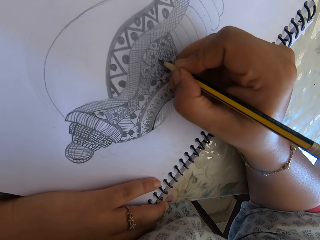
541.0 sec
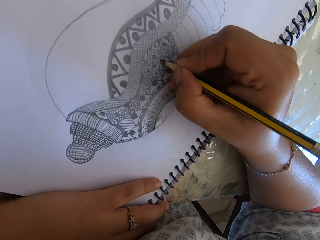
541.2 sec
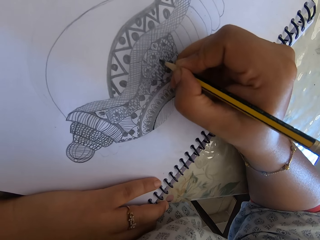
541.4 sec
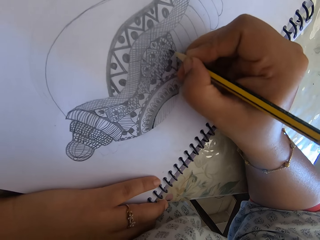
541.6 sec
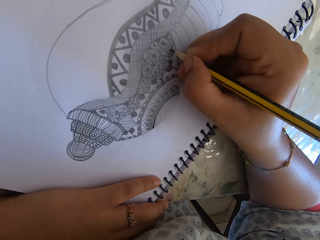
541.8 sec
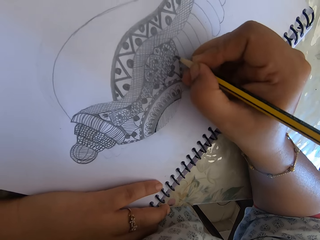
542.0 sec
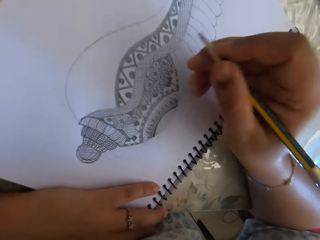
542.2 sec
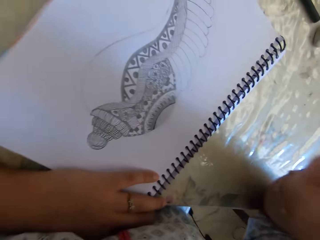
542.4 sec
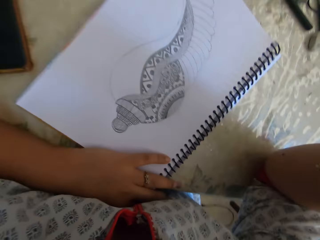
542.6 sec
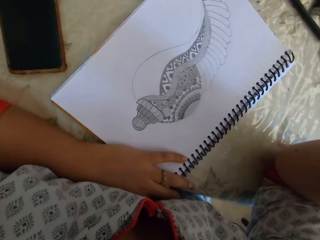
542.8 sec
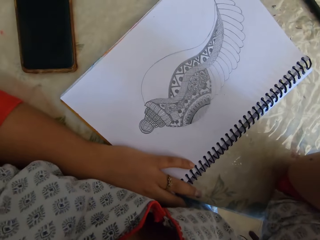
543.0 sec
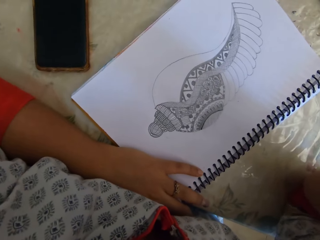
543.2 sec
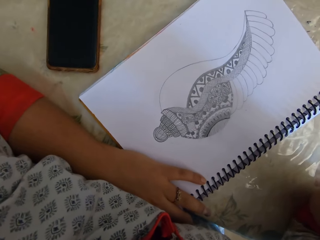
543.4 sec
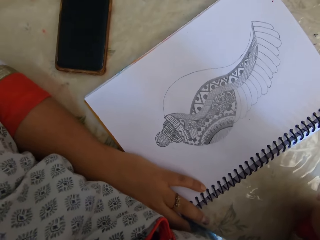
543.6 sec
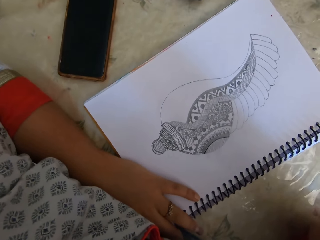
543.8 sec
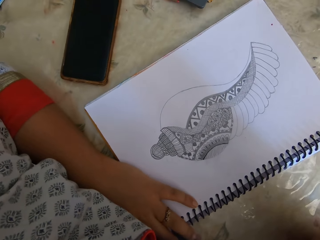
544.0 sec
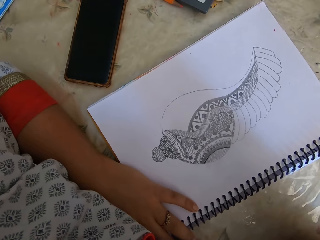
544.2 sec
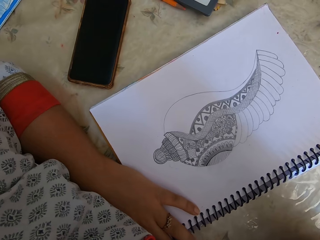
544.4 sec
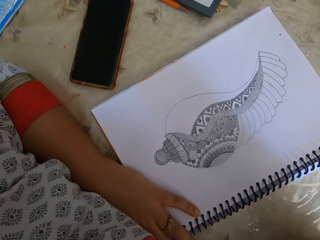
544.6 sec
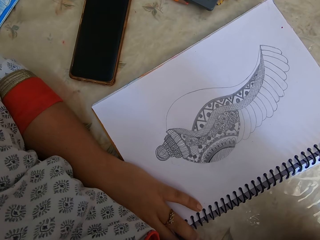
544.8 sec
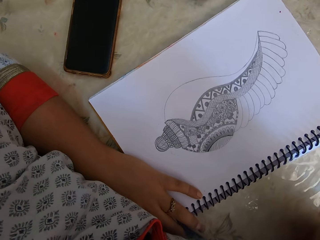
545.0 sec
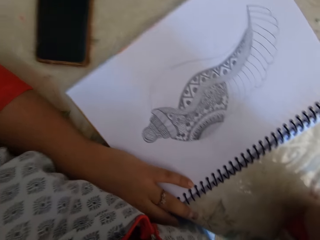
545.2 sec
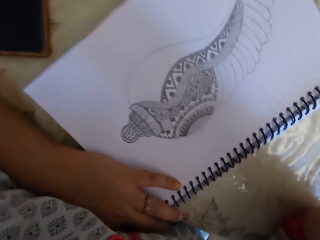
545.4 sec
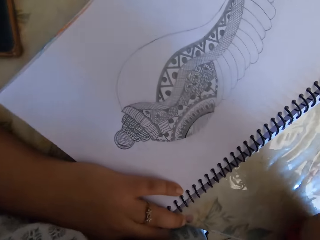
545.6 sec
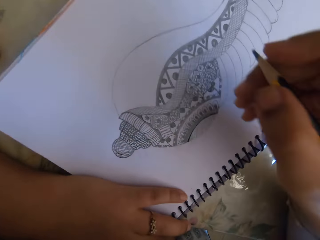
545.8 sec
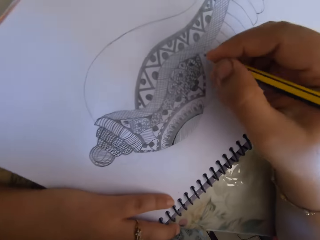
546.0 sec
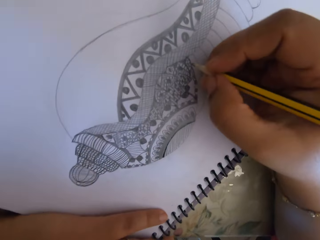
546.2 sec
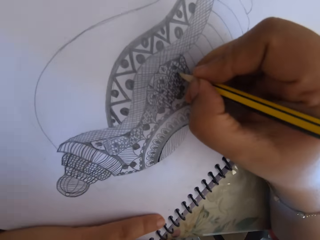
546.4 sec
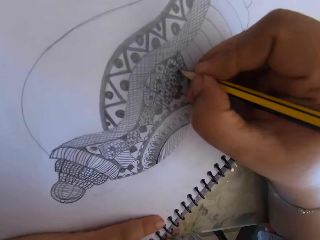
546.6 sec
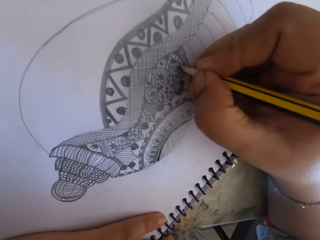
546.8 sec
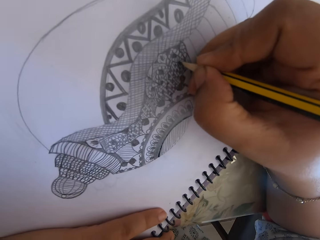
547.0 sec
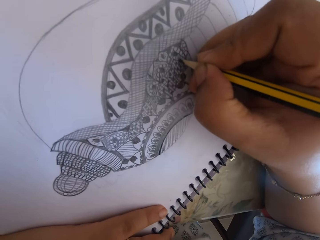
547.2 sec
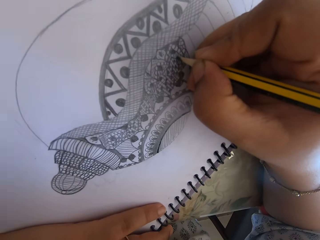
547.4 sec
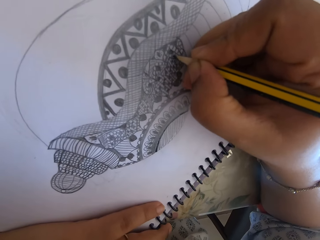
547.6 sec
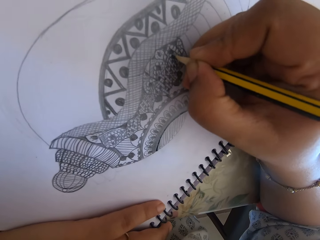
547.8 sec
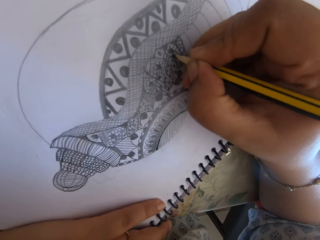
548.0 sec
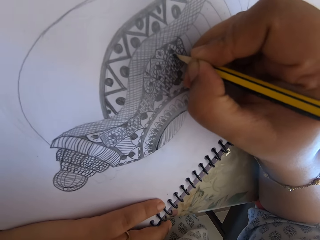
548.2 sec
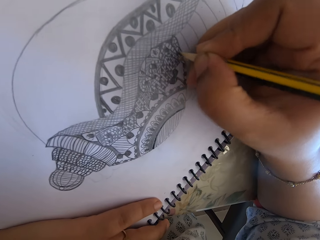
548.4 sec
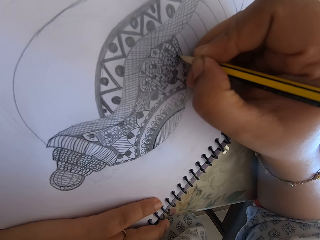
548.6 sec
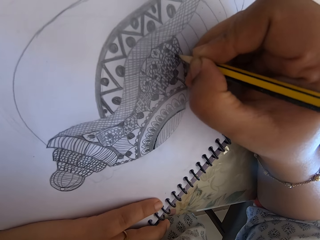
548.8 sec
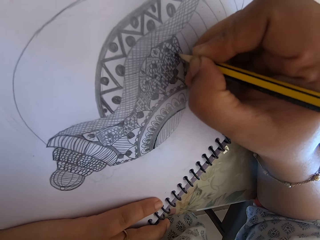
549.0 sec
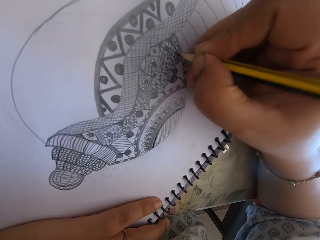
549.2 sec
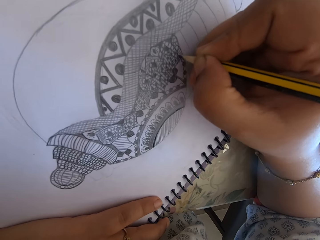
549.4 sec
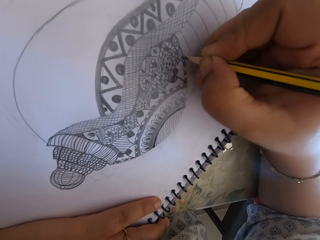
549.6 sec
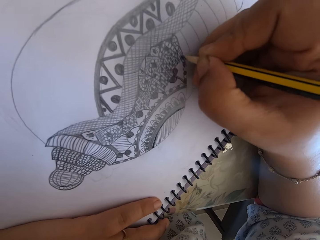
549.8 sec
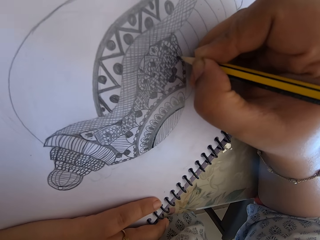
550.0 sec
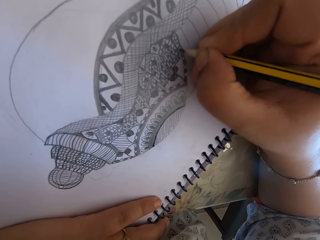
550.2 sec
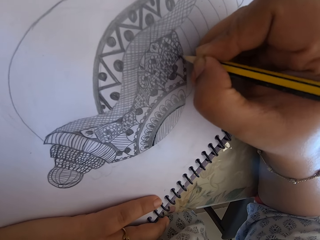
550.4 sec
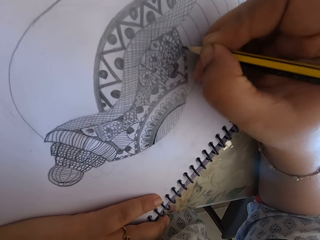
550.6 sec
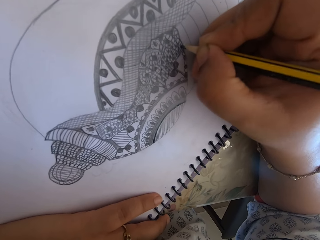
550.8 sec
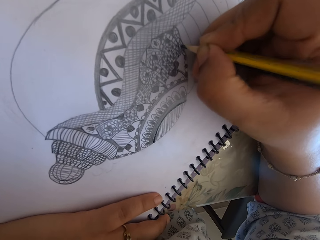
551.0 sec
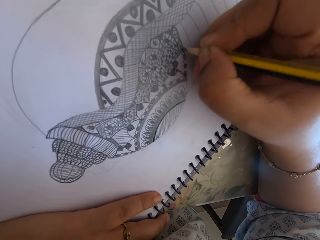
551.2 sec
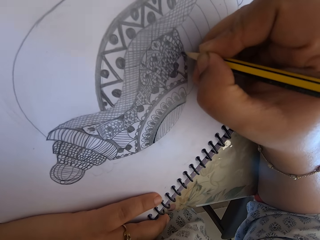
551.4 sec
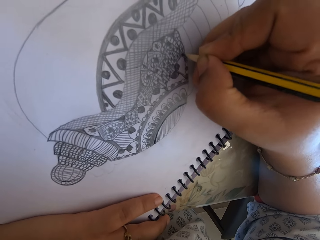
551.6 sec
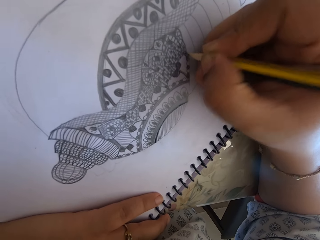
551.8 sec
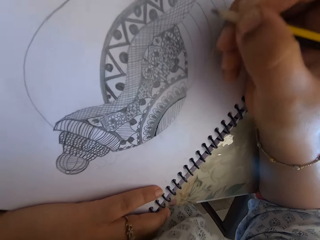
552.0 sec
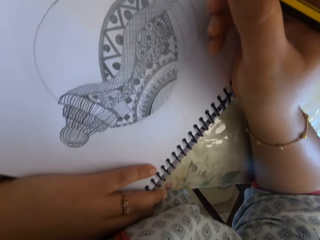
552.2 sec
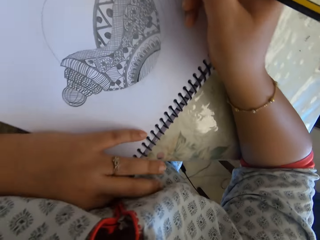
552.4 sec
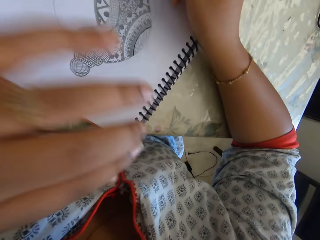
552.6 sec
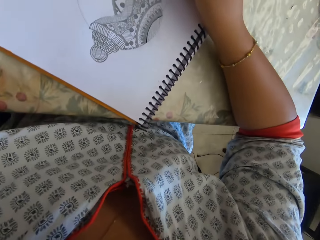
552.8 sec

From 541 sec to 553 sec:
The camera wearer talks to someone. They draw with a pencil on the notebook.

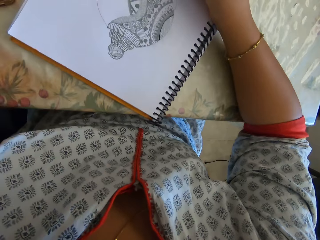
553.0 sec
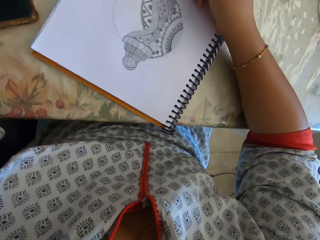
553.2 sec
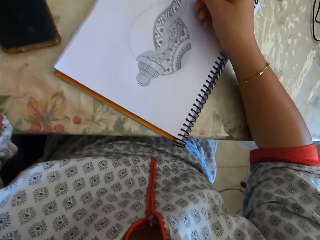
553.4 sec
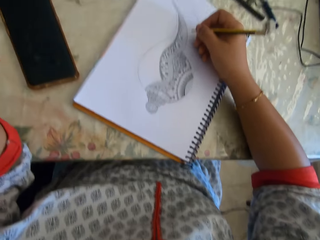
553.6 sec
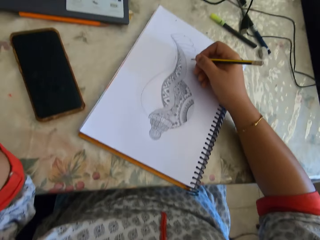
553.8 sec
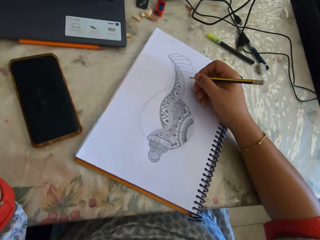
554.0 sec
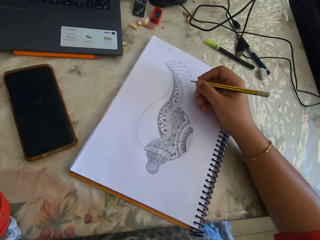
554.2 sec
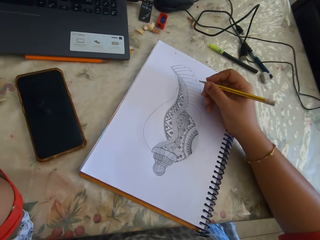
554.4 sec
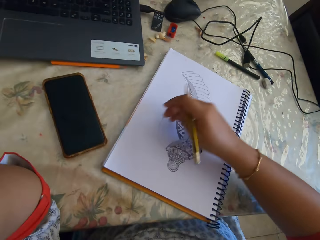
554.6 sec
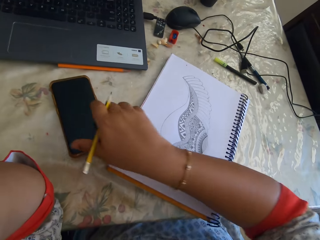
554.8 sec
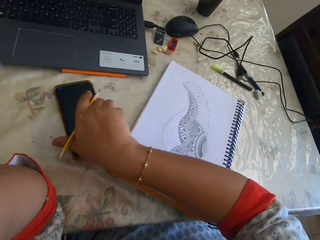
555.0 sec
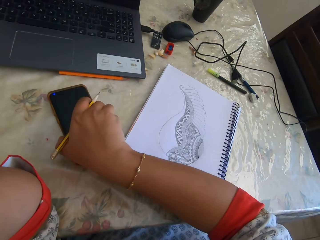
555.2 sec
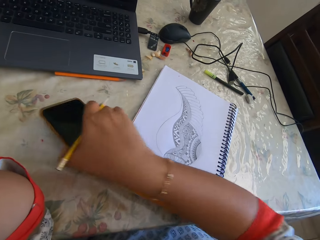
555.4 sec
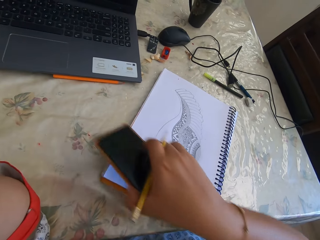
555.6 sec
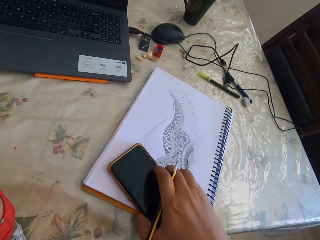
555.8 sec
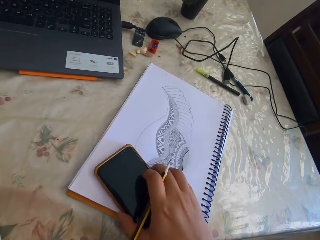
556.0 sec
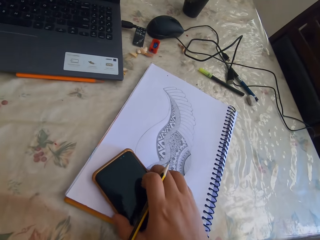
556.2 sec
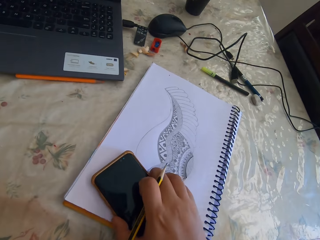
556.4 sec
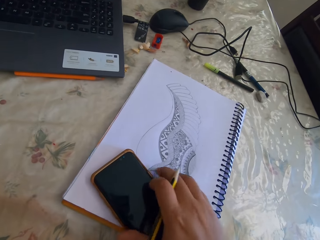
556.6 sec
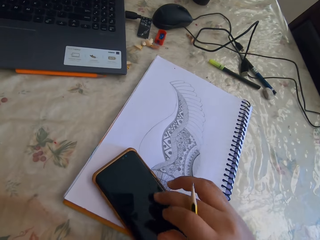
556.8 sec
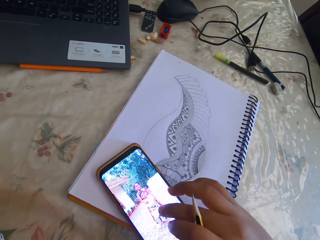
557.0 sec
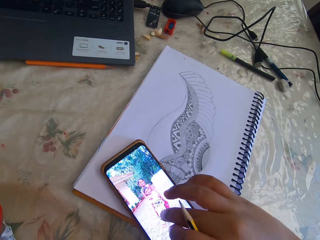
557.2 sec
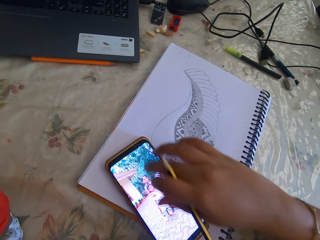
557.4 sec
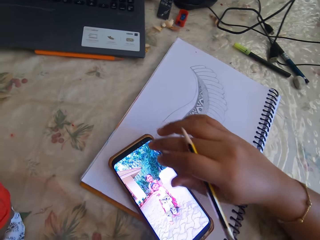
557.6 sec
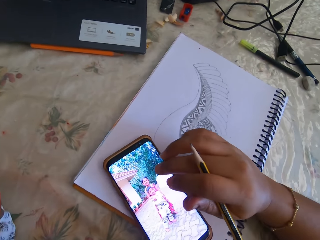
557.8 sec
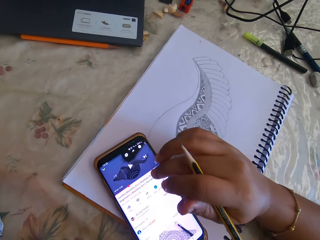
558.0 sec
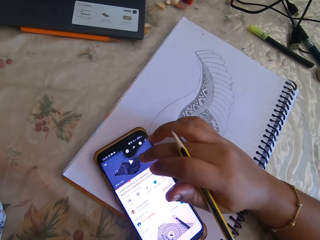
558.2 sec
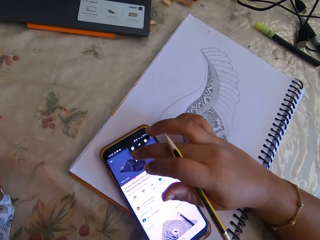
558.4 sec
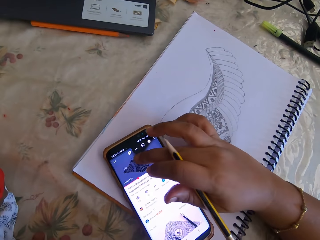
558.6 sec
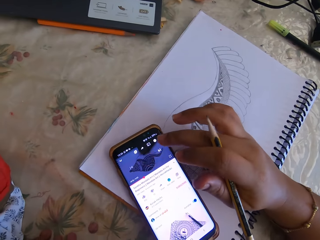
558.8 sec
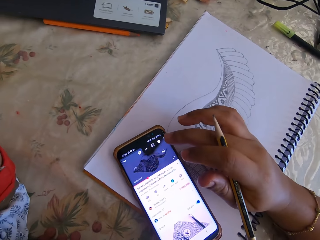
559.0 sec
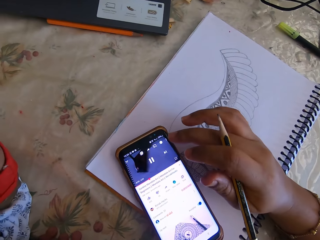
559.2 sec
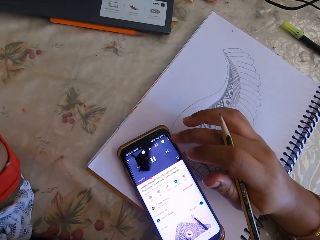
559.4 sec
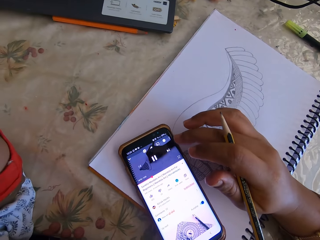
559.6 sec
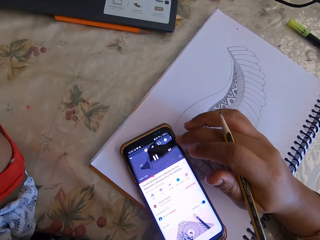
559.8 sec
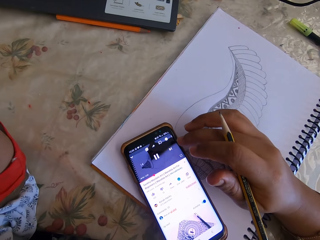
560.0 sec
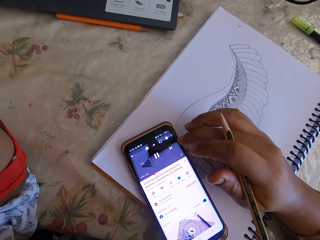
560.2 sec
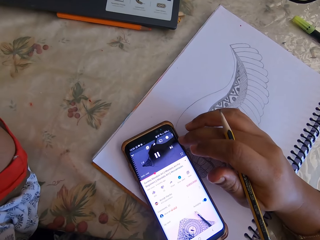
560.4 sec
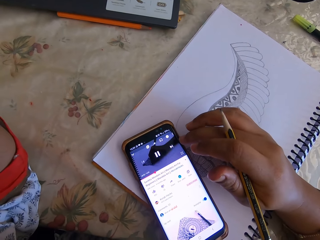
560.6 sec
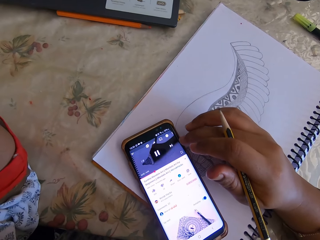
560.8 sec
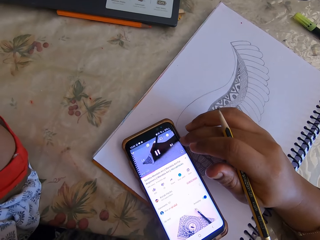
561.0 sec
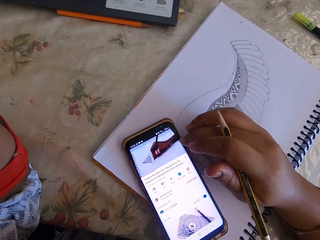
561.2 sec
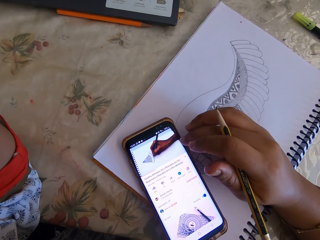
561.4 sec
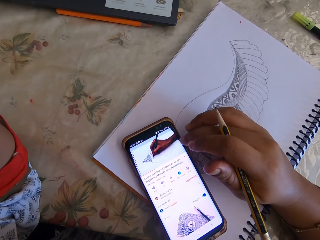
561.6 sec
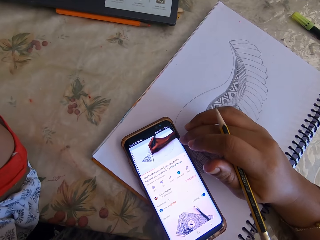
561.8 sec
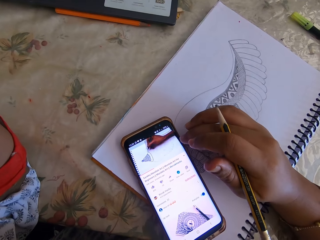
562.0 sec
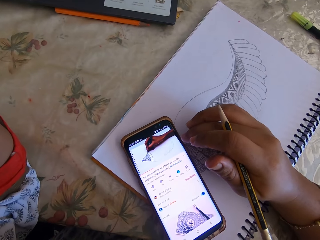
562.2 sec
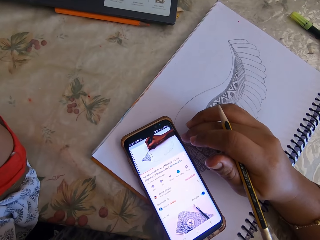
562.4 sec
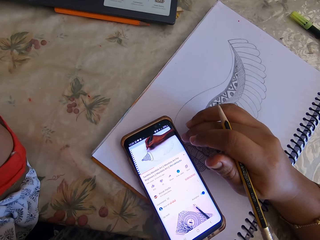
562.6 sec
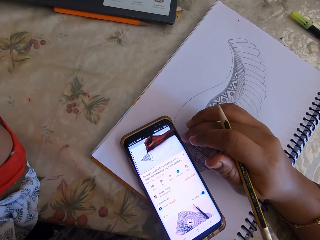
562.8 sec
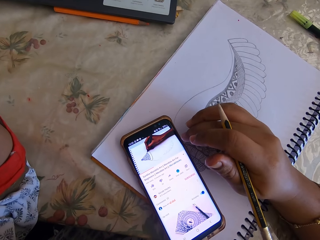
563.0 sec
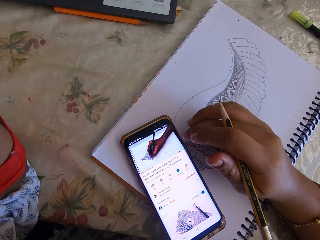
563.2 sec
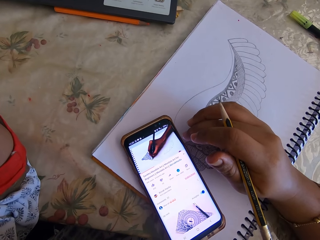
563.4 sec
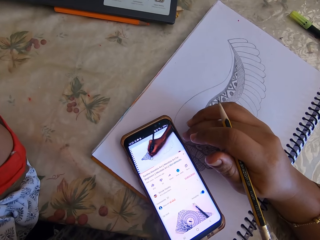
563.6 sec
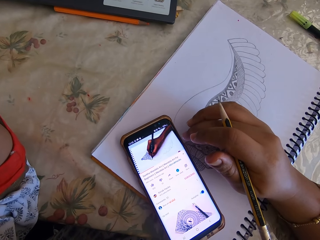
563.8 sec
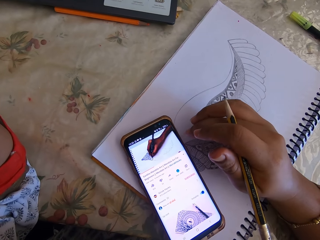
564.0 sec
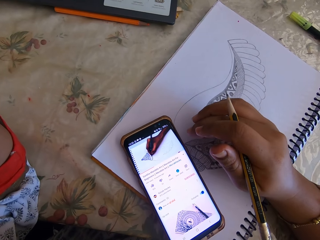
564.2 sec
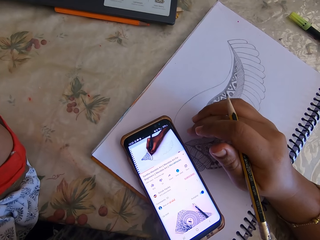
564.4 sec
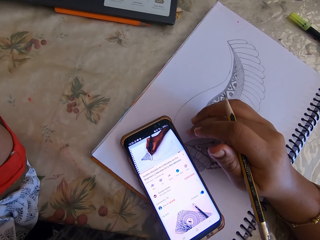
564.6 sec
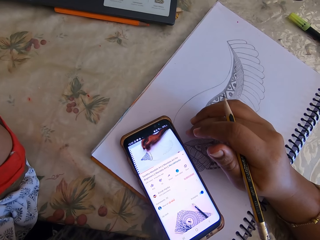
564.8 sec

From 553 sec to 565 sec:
The camera wearer picks up the phone from the table near the book. They put the phone on the notebook. They check the phone.
